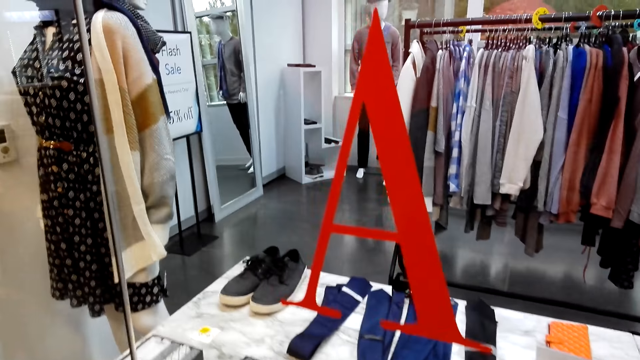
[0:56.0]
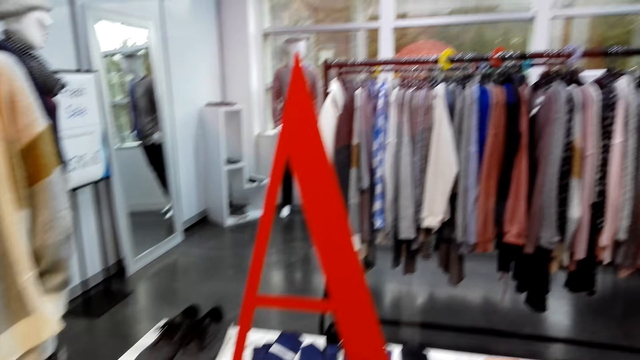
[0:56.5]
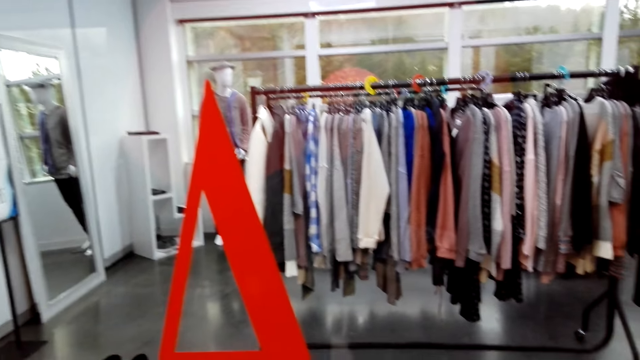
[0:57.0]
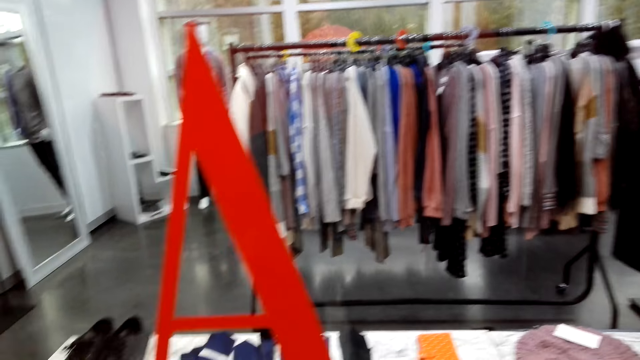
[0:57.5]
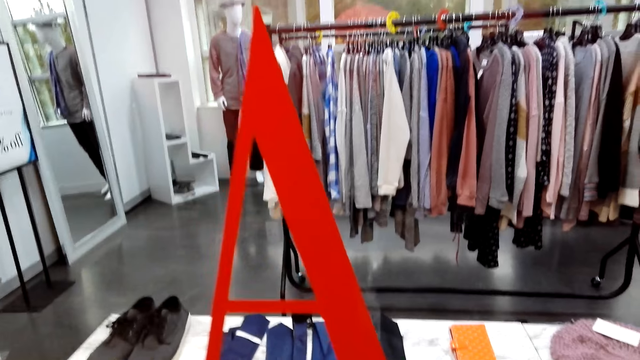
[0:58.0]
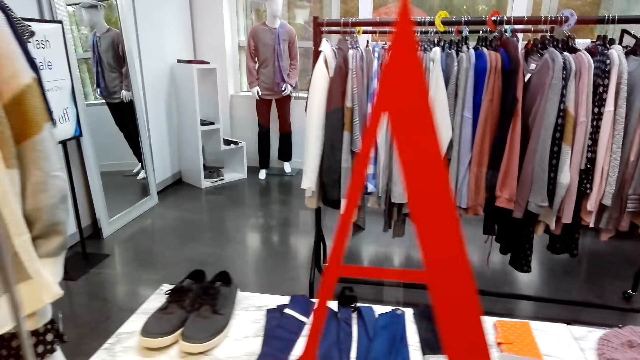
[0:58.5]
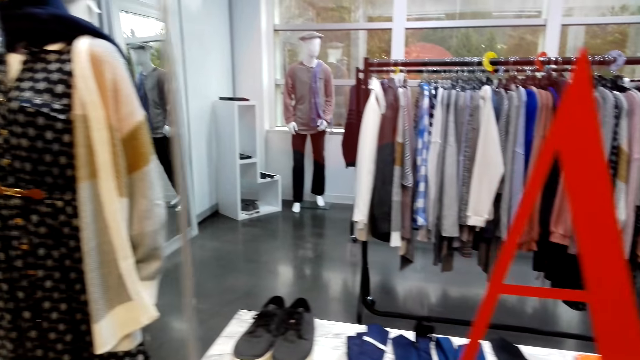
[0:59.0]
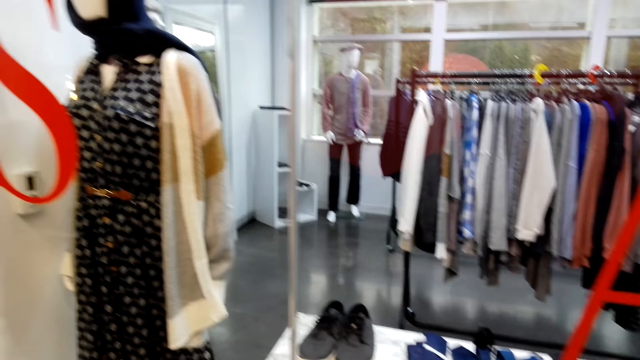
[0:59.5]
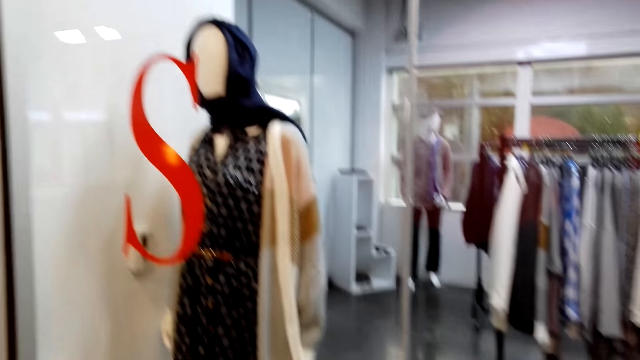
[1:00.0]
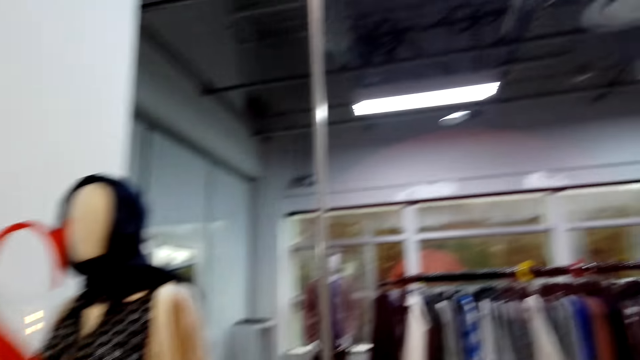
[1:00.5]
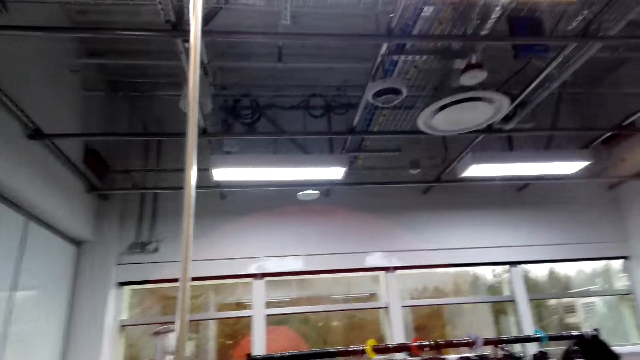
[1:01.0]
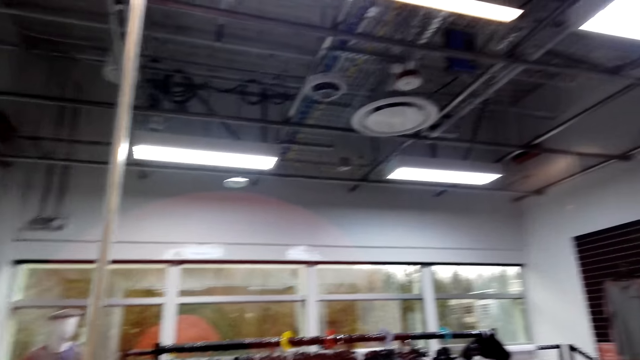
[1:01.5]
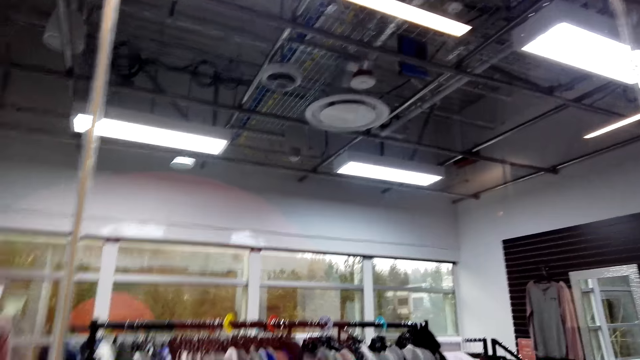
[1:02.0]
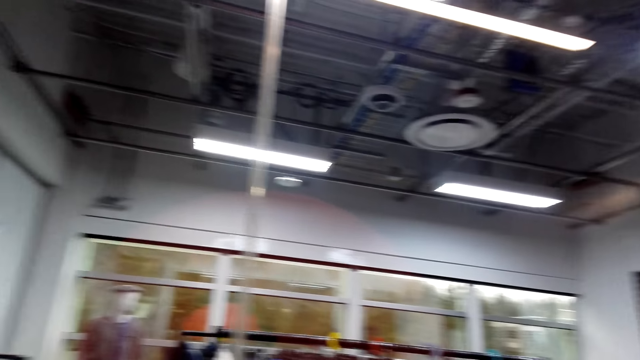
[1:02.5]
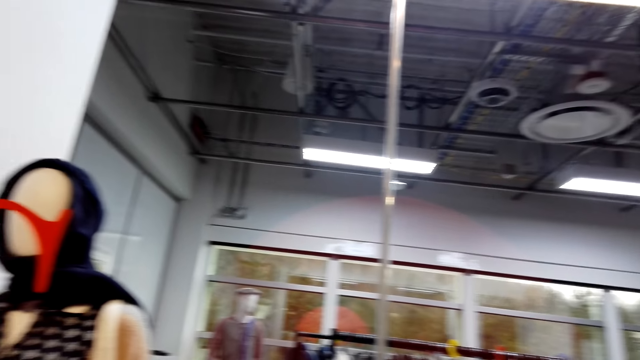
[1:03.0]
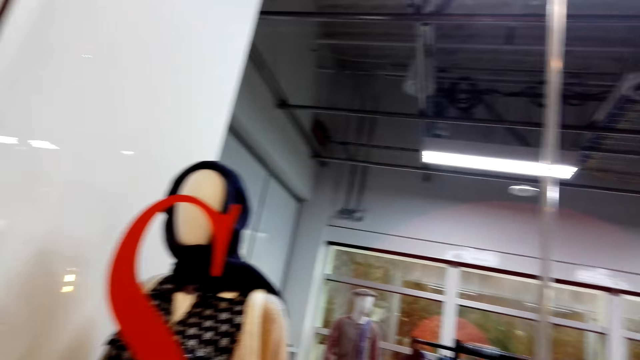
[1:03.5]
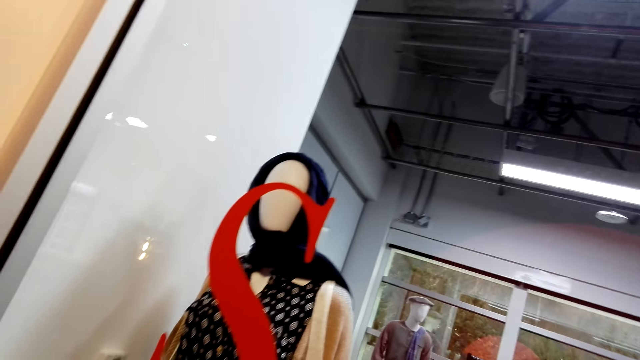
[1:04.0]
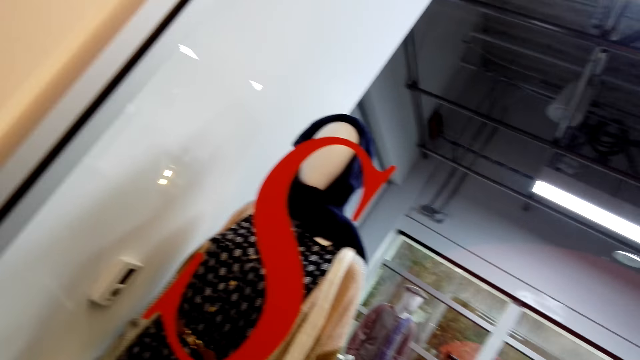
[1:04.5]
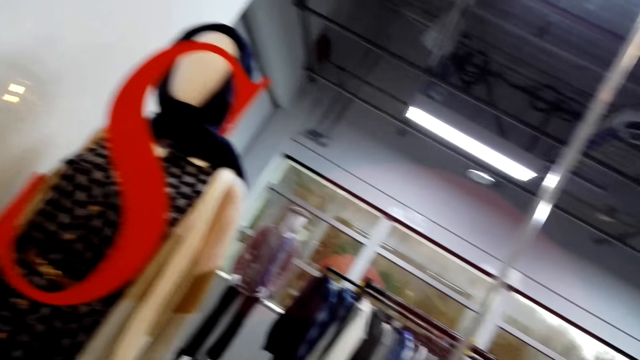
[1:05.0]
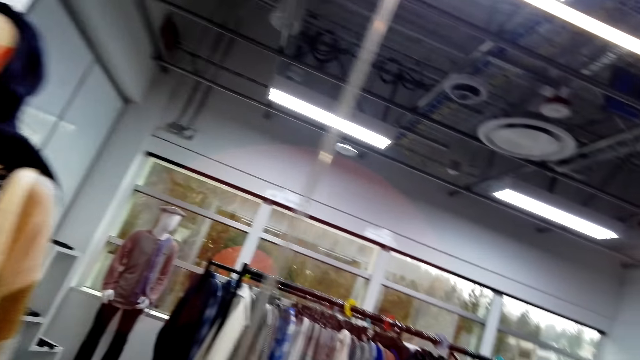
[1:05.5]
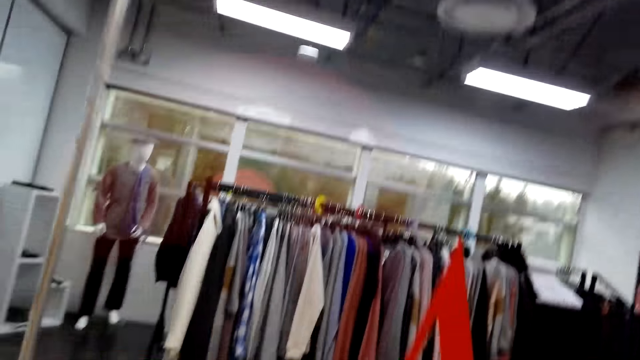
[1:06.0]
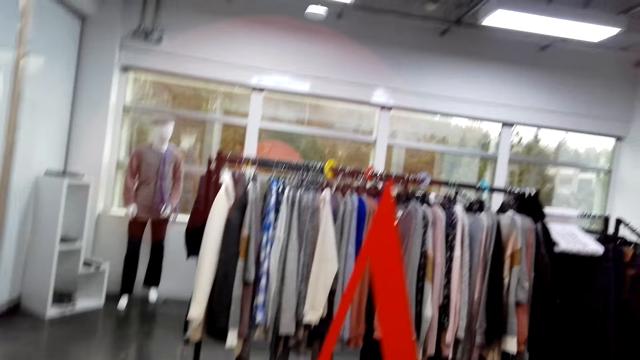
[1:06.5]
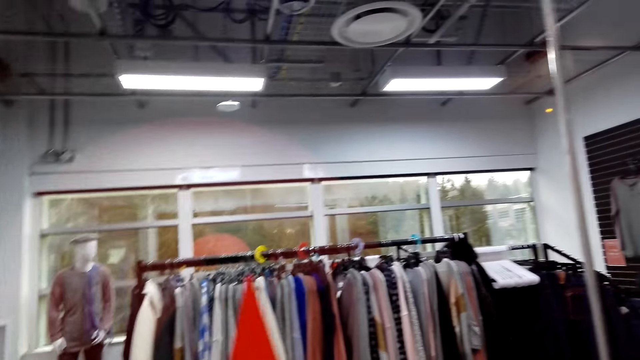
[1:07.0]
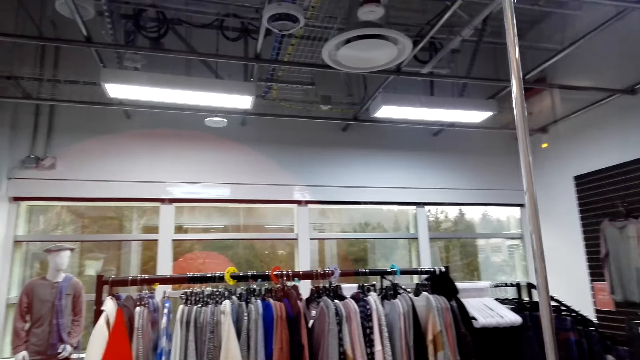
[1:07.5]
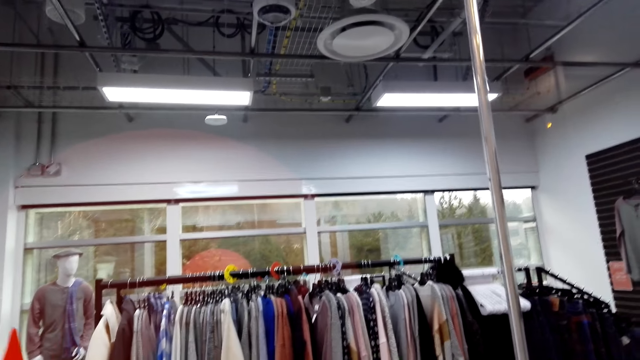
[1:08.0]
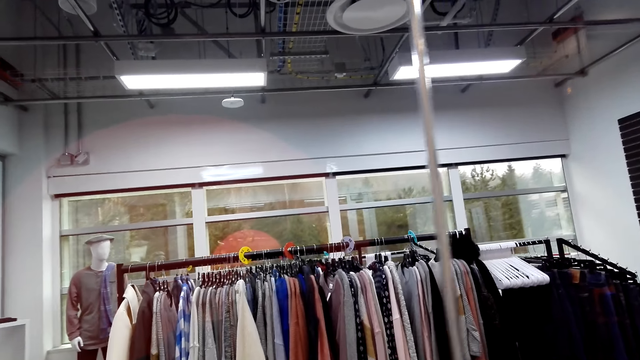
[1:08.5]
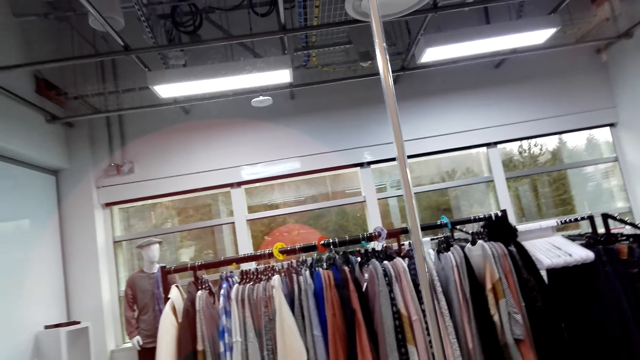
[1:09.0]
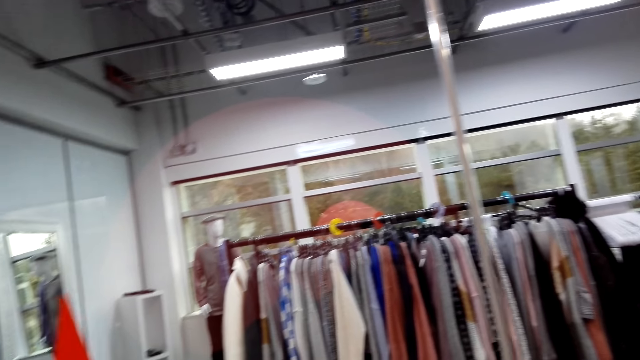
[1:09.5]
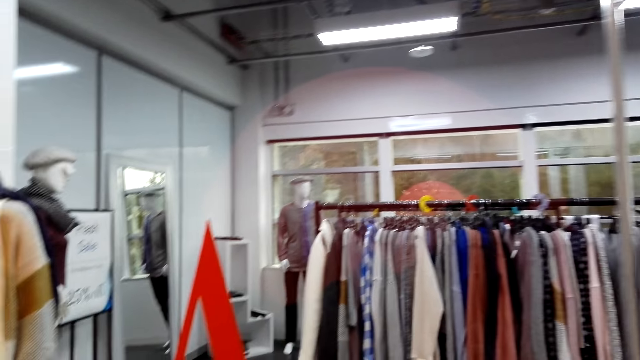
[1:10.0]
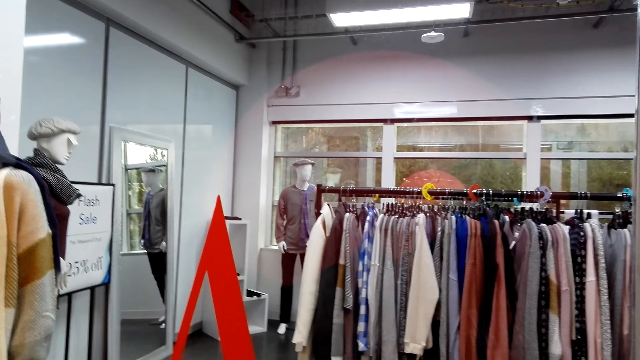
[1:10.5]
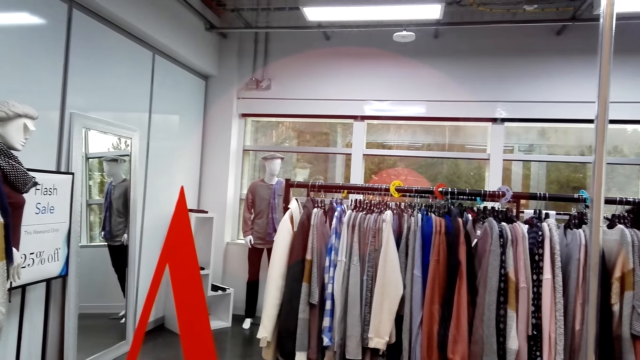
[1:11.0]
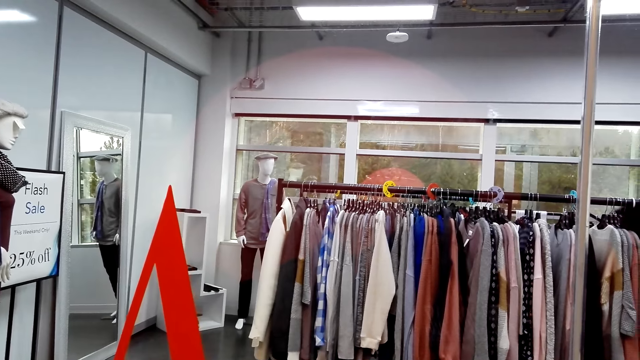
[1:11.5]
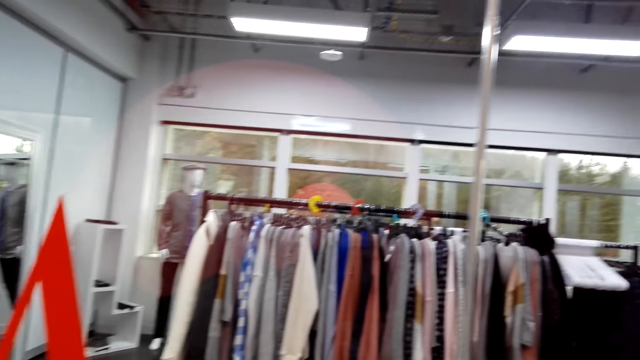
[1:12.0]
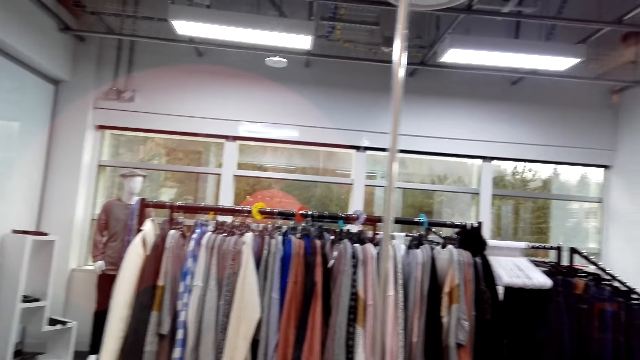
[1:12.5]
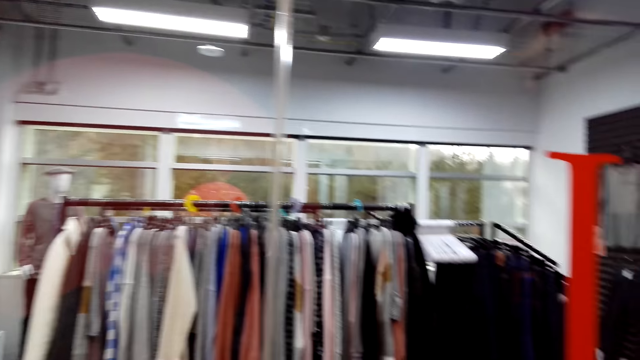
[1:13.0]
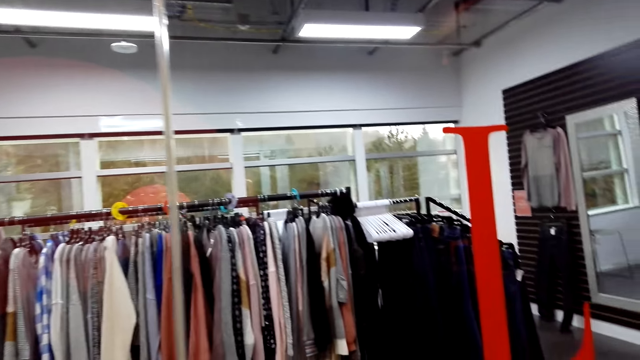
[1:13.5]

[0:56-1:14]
The camera wearer looks up. They look at the display.

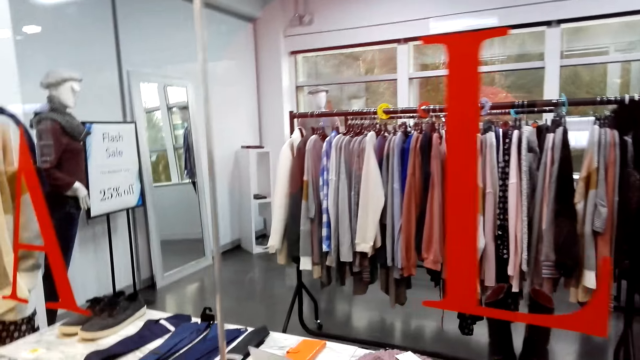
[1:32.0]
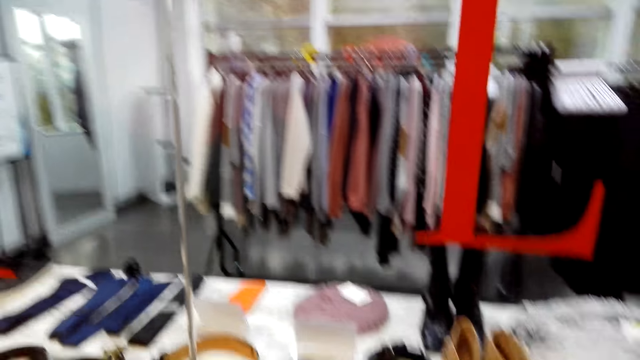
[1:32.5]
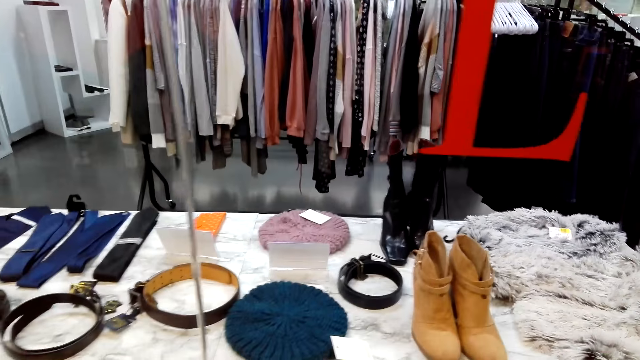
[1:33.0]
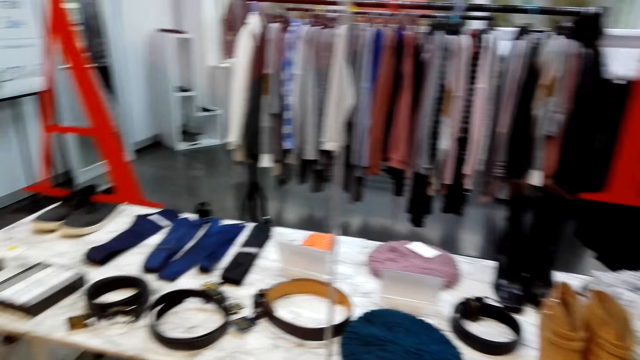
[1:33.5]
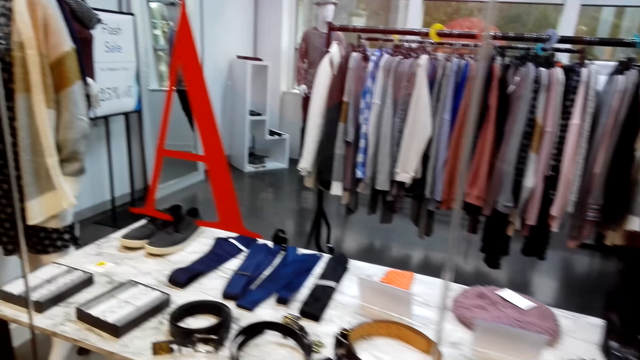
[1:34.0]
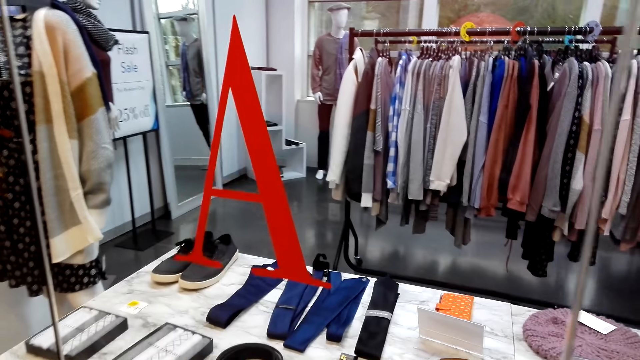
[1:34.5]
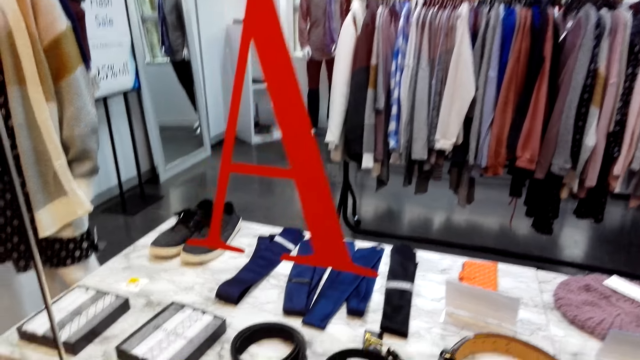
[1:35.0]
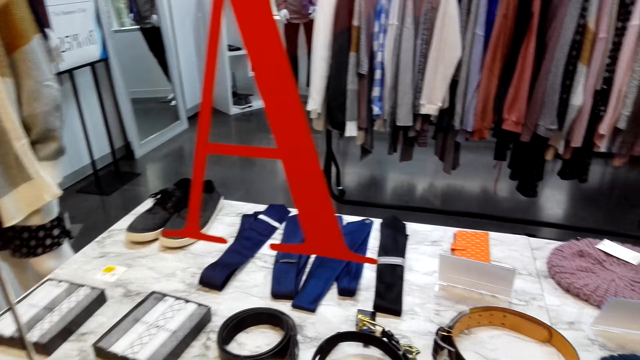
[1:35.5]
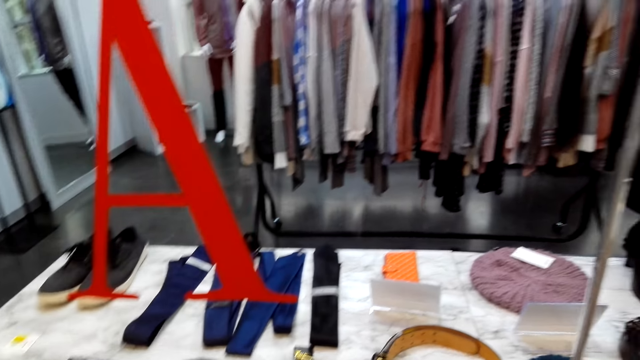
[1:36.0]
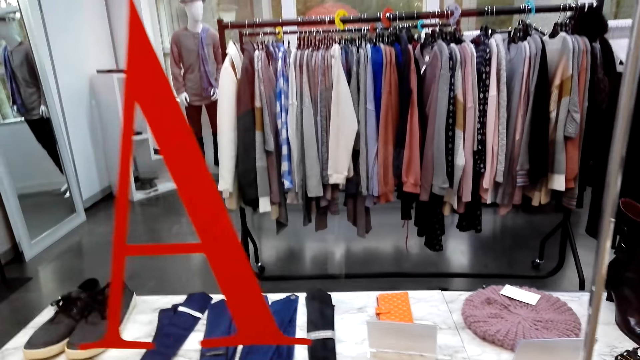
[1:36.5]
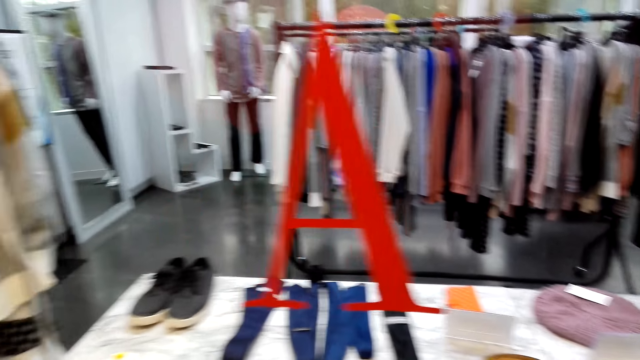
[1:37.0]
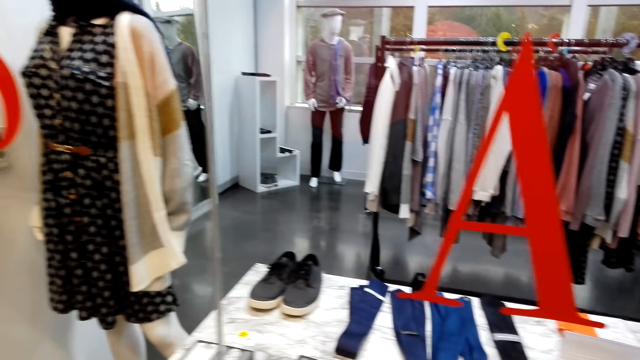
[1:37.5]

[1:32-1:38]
The camera wearer moves around.
